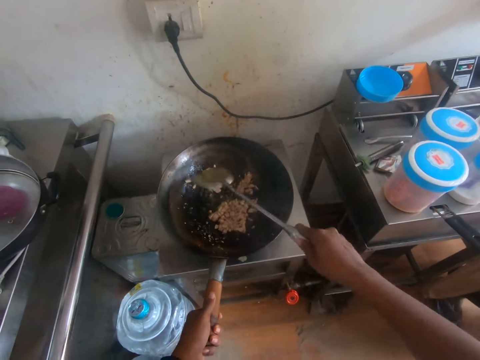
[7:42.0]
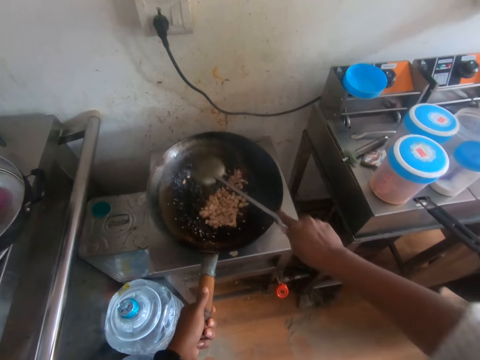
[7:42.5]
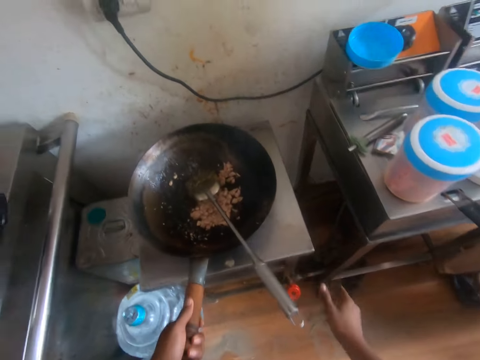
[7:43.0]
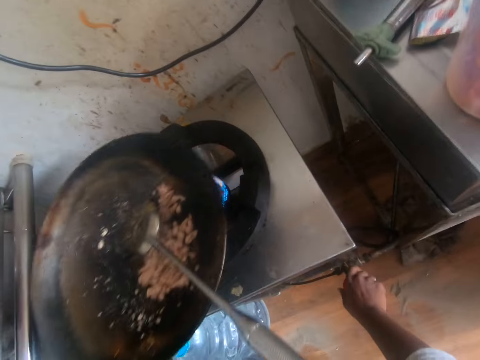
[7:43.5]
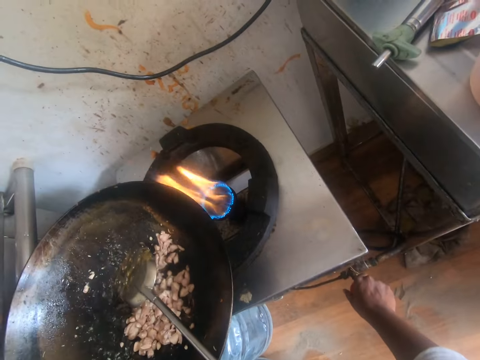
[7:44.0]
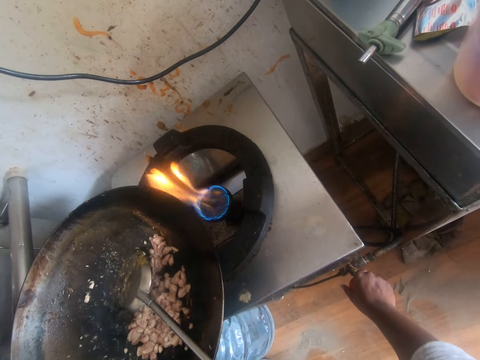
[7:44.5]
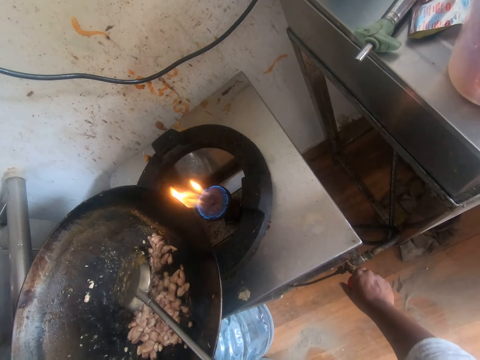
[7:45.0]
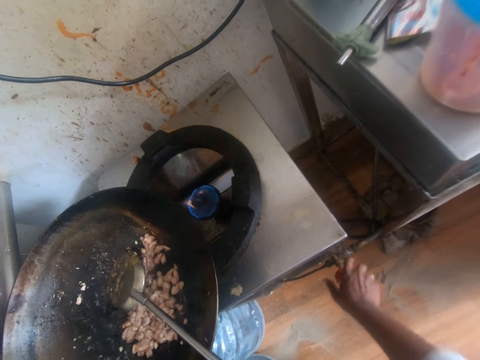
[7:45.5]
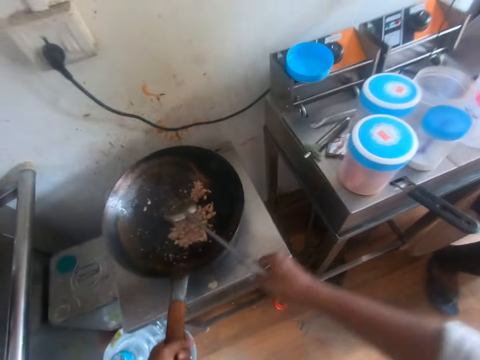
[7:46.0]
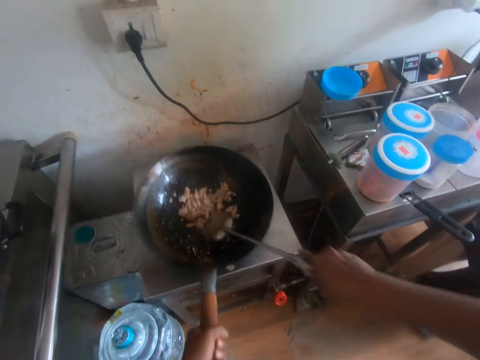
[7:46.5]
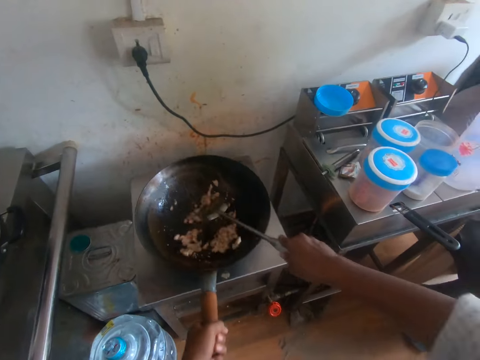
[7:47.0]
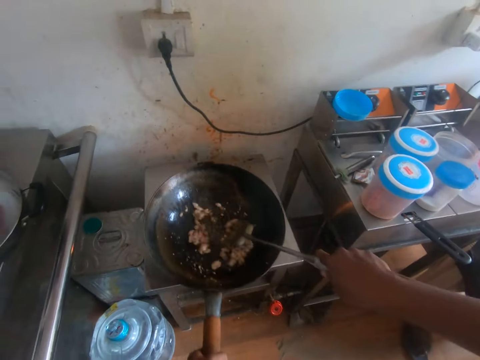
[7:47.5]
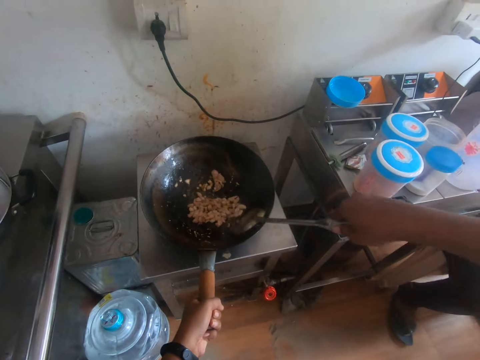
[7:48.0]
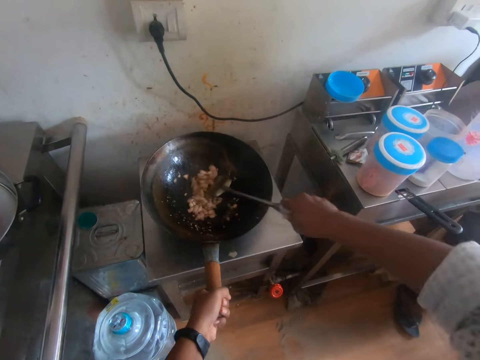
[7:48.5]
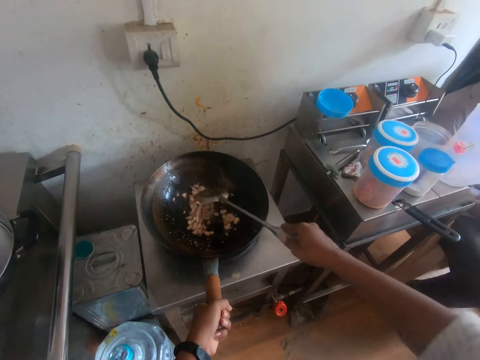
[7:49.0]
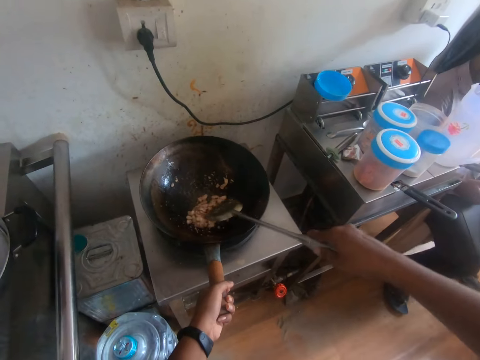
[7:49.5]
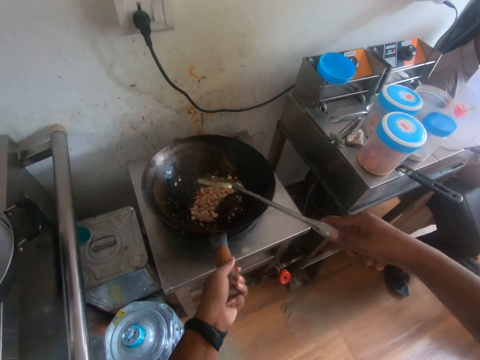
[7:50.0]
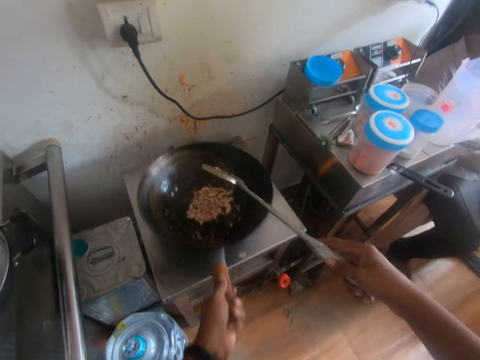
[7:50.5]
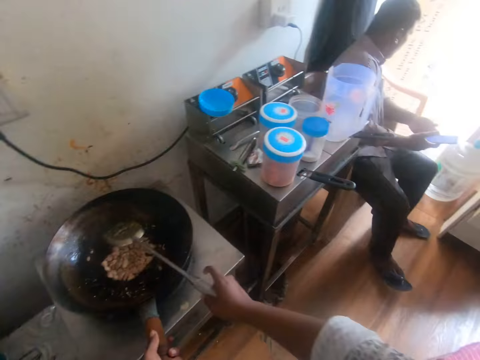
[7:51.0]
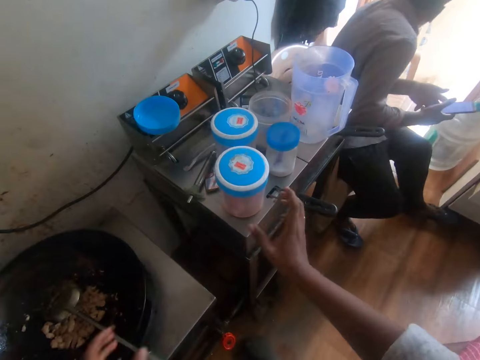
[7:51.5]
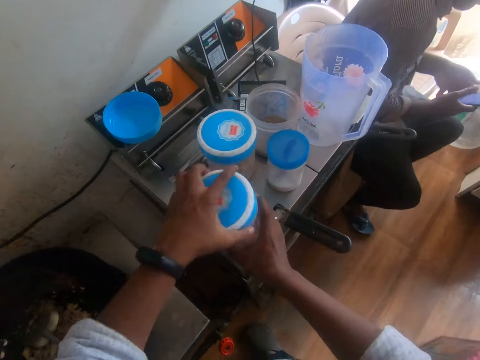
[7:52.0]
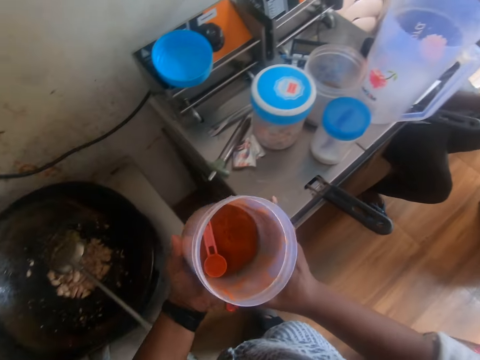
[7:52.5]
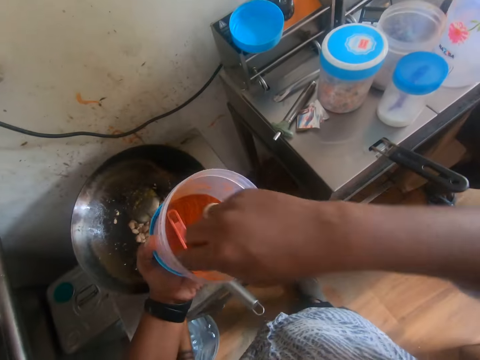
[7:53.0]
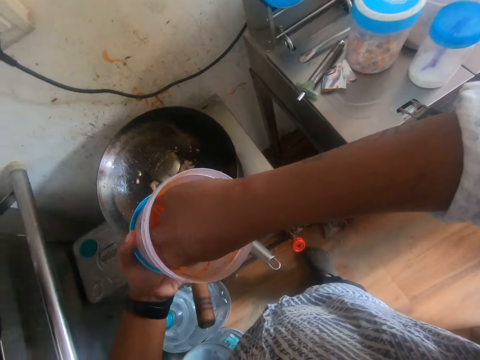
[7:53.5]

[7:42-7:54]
The camera wearer interacts with the man. He turns the knob on the stove with his right hand. He stirs the meat in the pan with the spatula in his right hand. He cooks the meat. He opens a container on the slab with both hands. He picks a spoon in the container with his right hand.

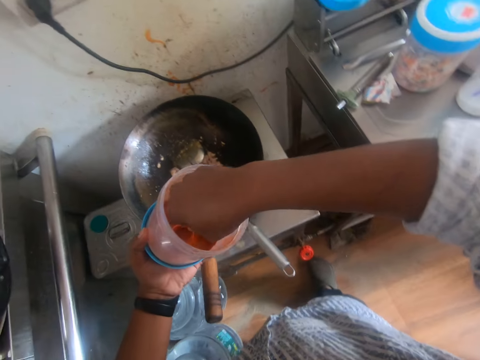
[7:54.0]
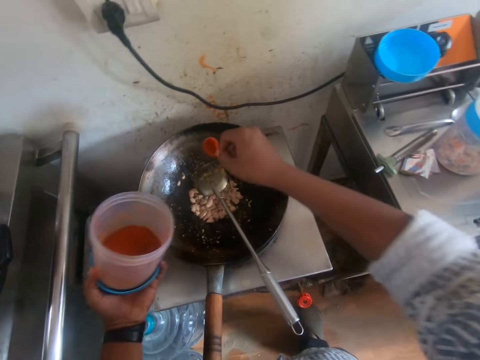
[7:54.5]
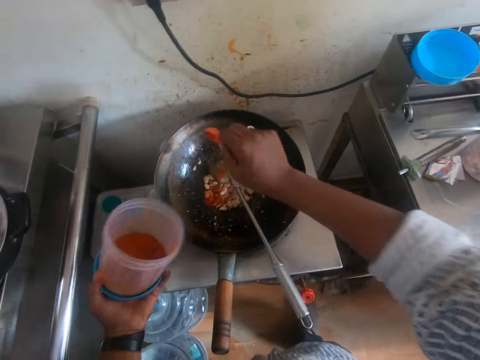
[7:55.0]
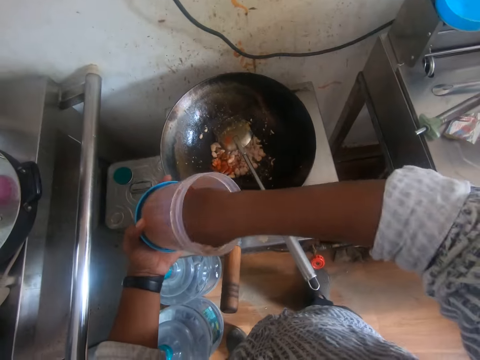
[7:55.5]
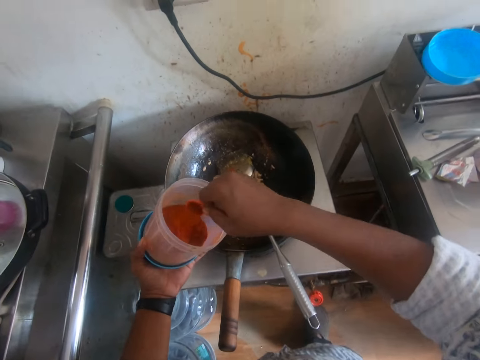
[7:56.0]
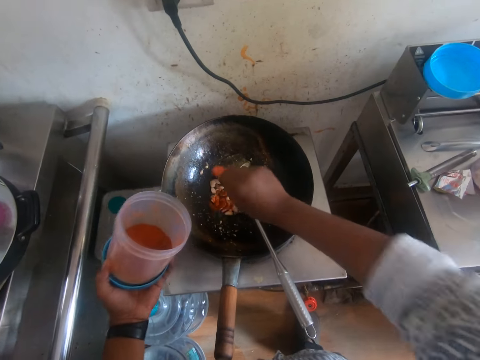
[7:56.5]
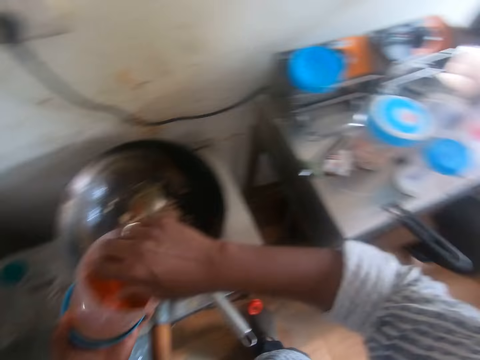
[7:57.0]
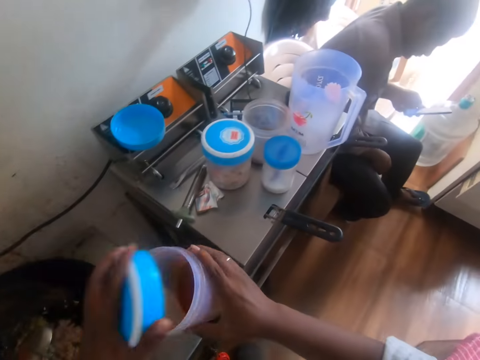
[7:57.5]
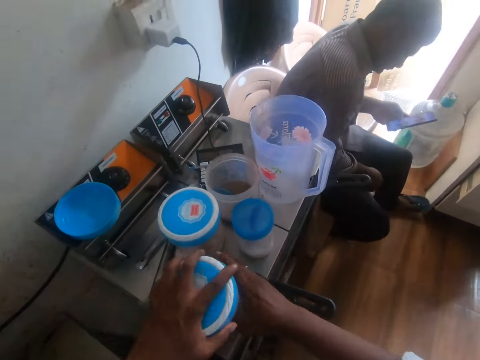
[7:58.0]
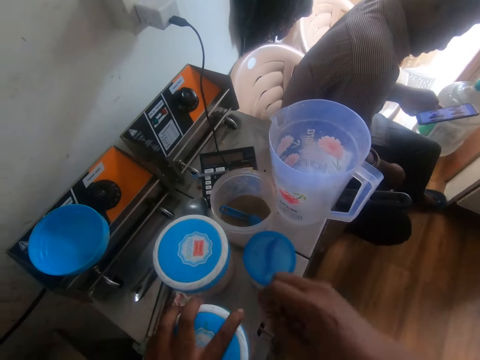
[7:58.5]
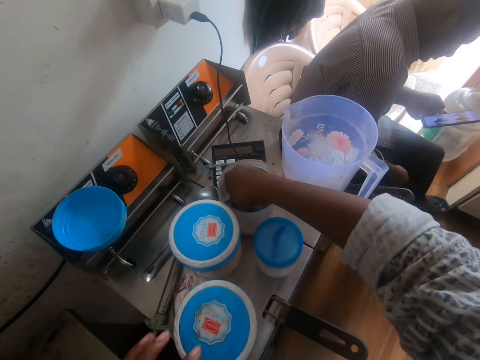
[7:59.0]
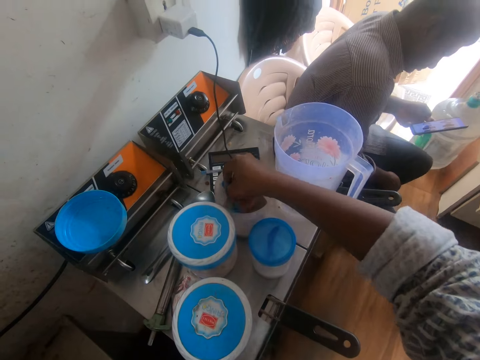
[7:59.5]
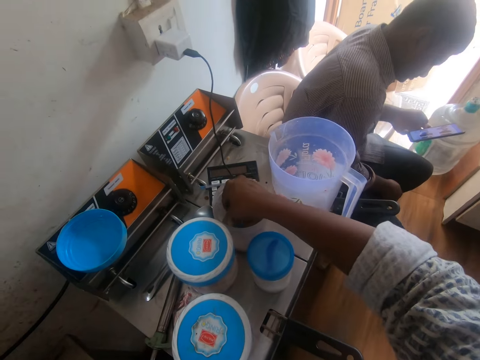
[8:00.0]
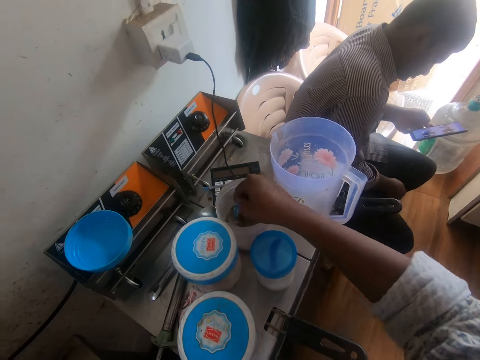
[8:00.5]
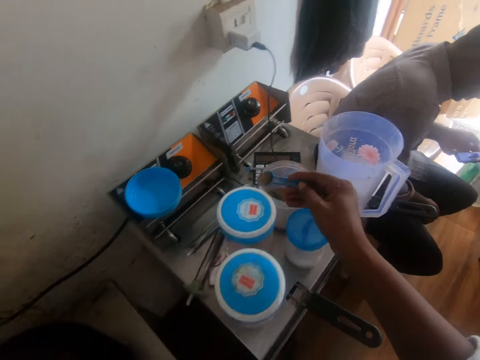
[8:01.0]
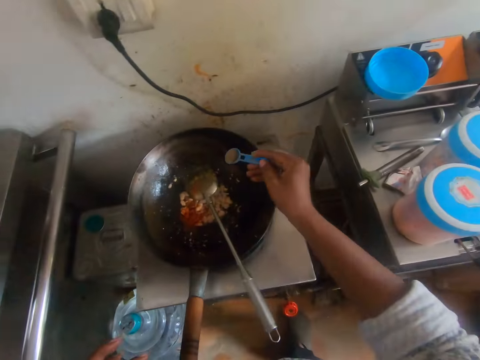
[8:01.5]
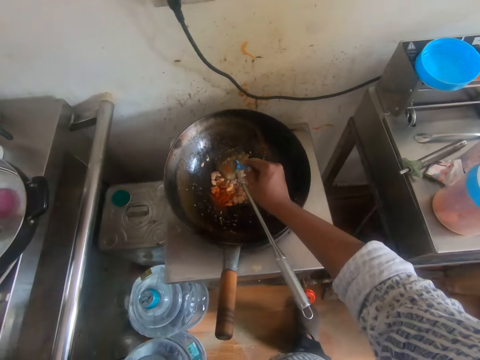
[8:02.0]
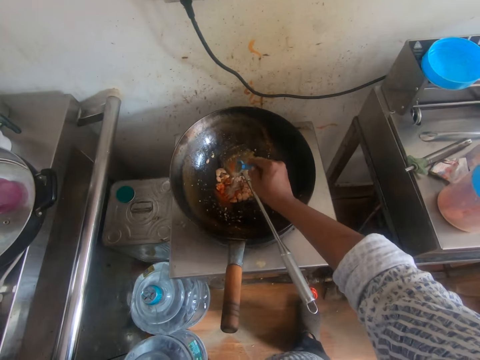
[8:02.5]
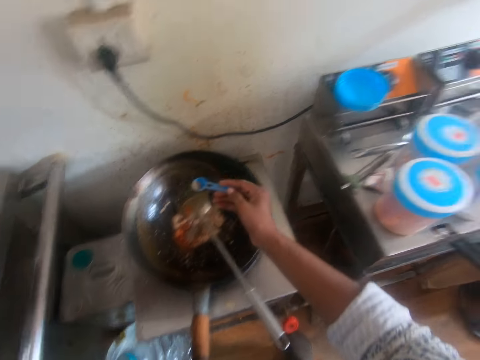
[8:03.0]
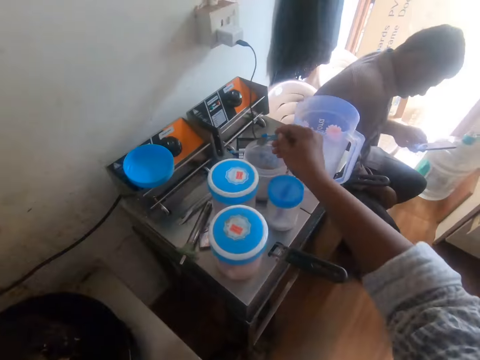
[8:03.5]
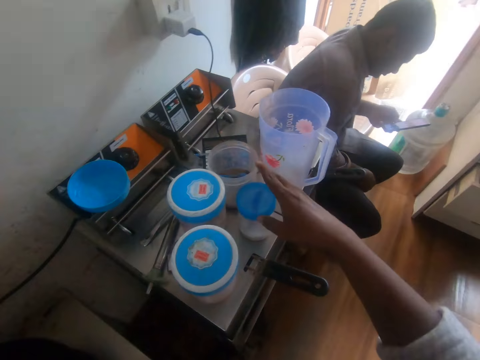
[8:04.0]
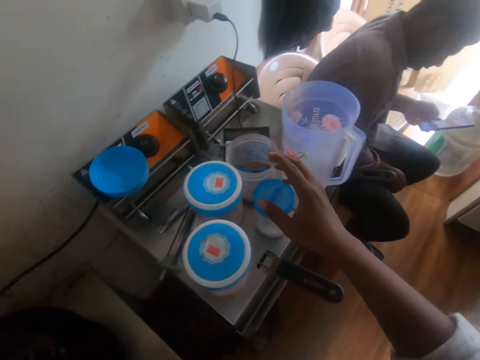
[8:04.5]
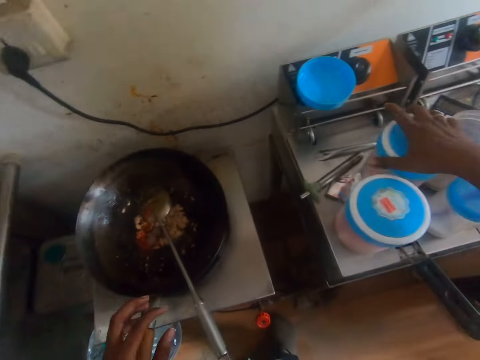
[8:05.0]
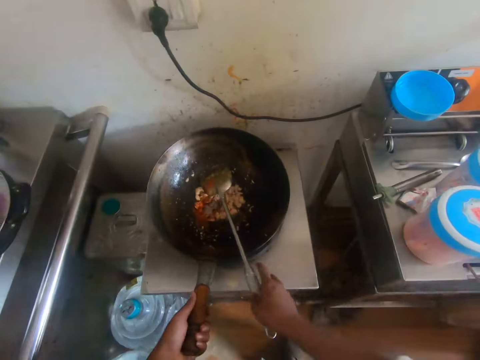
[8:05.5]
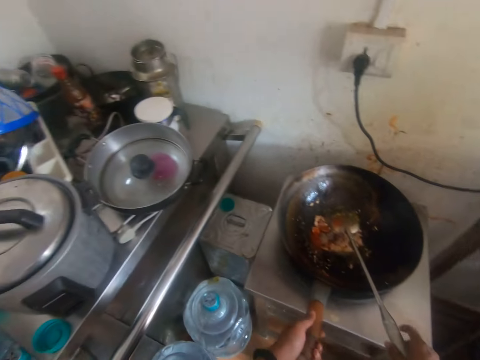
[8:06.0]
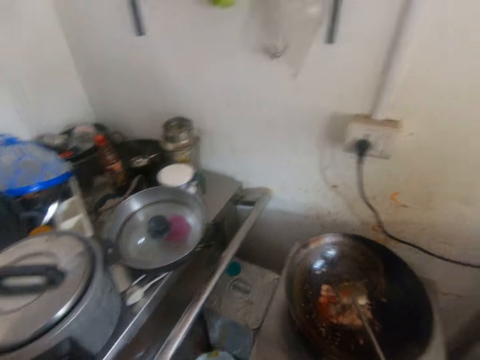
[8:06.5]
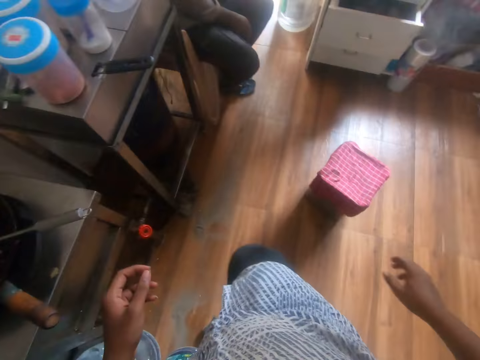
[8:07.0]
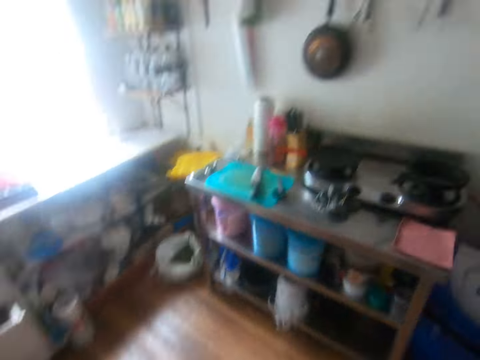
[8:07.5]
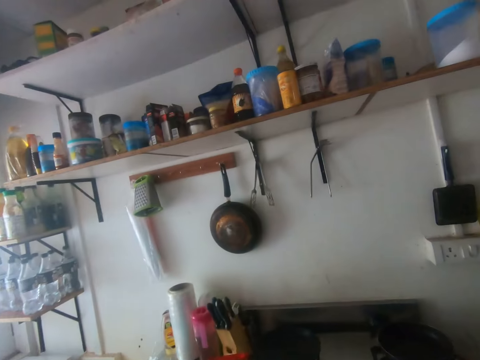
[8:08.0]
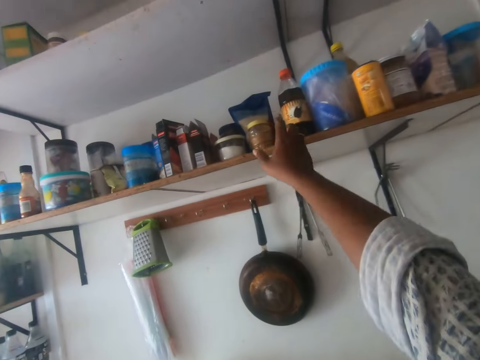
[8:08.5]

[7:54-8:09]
The camera wearer holds the spoon. He takes pepper from the container with the spoon in his right hand. He pours the pepper in the pan from the spoon in his right hand. He takes the pepper from the container with the spoon in his right hand. He pours the pepper in the pan from the spoon in his right hand. He drops the spoon in his right hand in the container. He covers the container in his right hand with the cover in his left hand. He drops the container on the slab with his right hand. He picks a spoon in a container with his right hand. He takes seasoning powder from the container with the spoon in his right hand. He pours the seasoning powder in the pan from the spoon in his right hand. He drops the spoon in his right hand in the container on the slab. He gestures with his fingers. He holds the container. He holds the cooking spoon. He lifts the spatula from the pan with his right hand. He holds the pan with his left hand. He walks towards the table. He stretches his hand to the other side.
